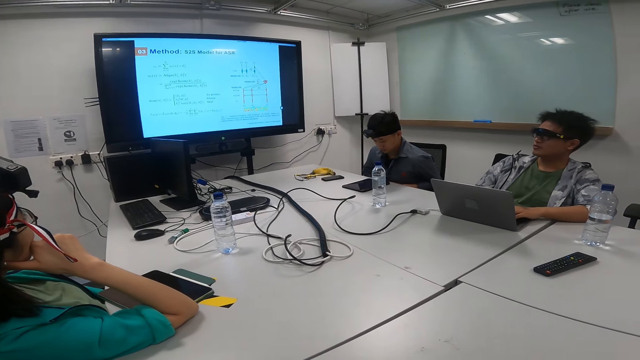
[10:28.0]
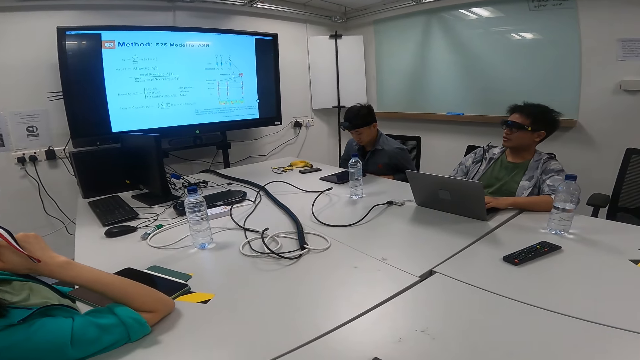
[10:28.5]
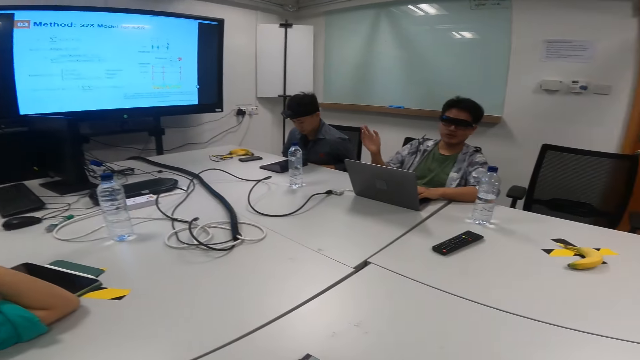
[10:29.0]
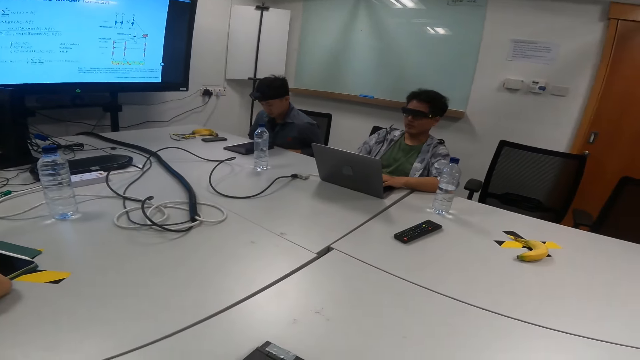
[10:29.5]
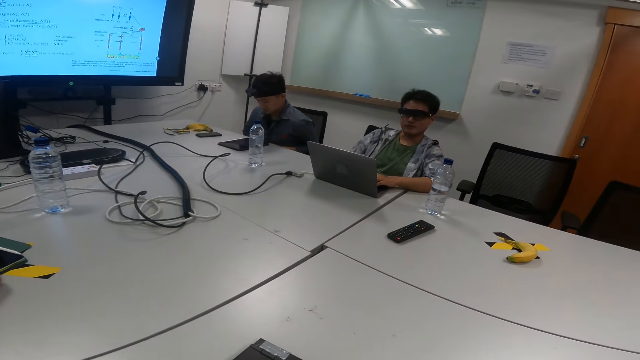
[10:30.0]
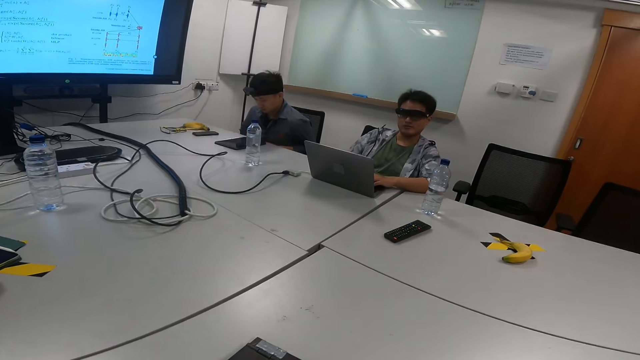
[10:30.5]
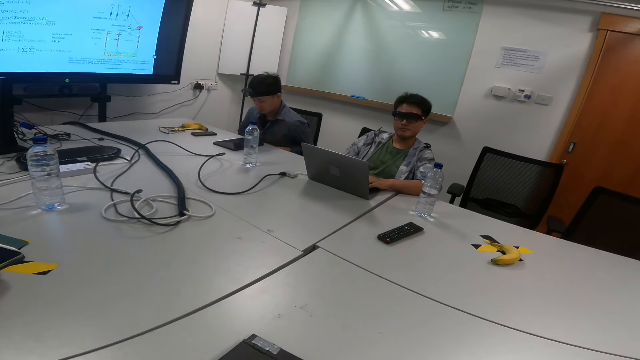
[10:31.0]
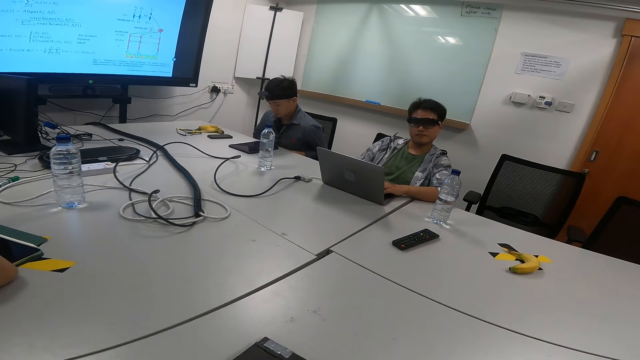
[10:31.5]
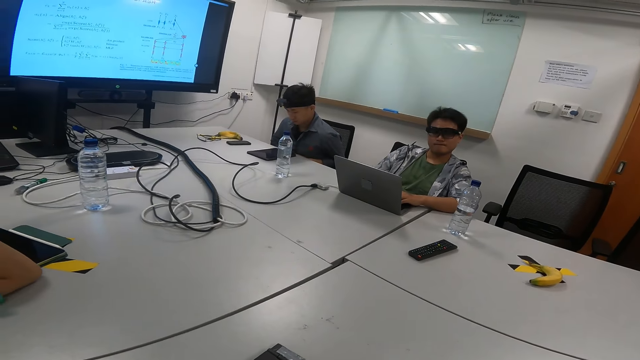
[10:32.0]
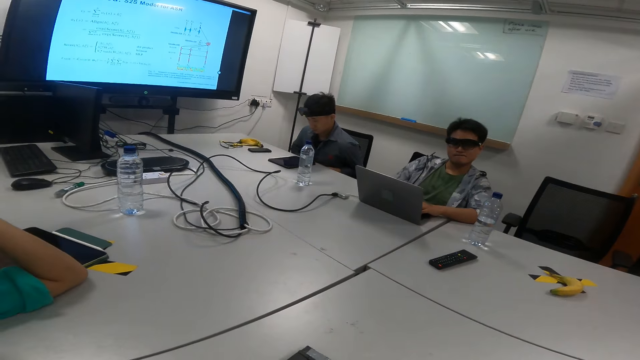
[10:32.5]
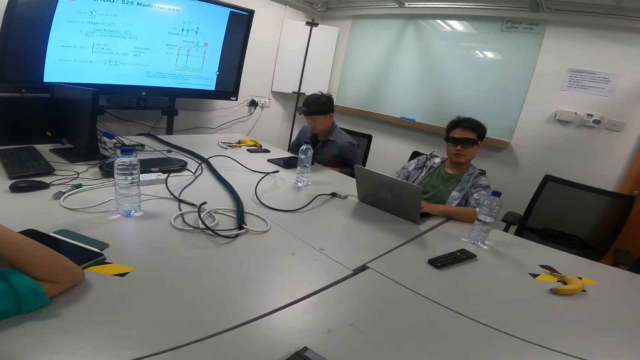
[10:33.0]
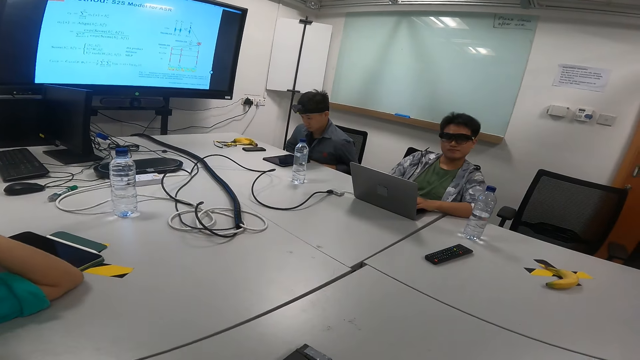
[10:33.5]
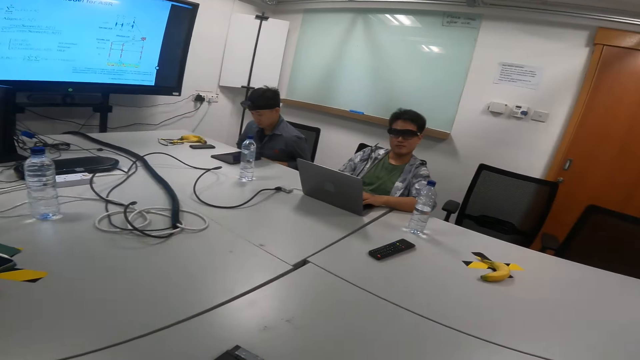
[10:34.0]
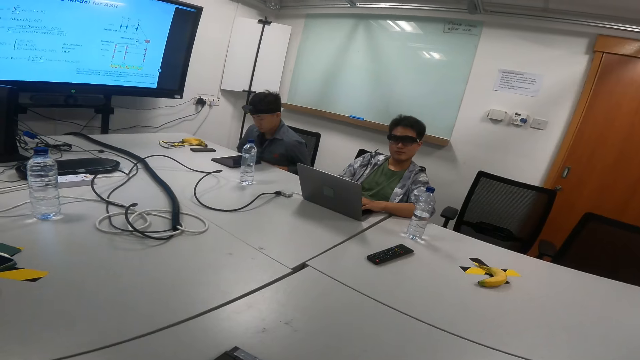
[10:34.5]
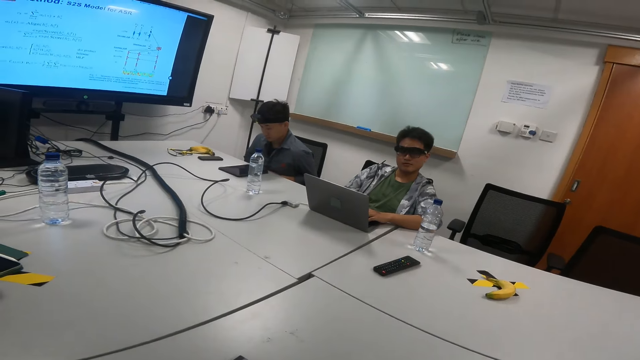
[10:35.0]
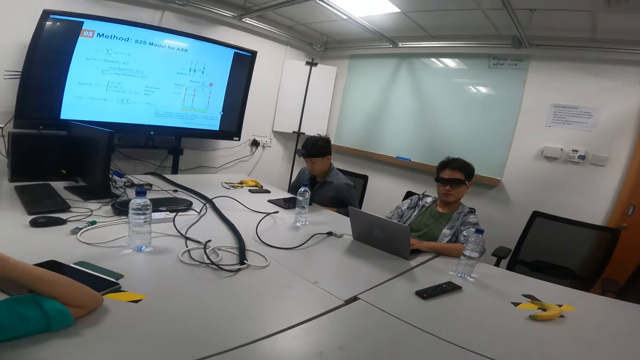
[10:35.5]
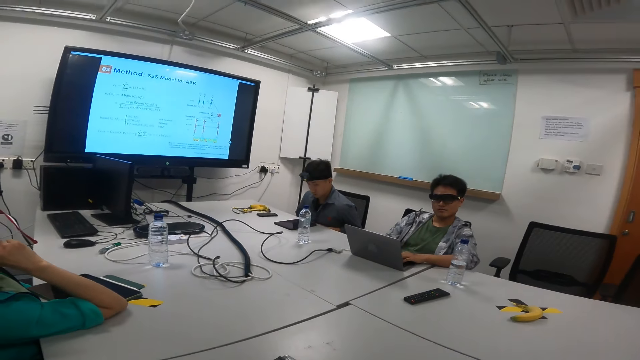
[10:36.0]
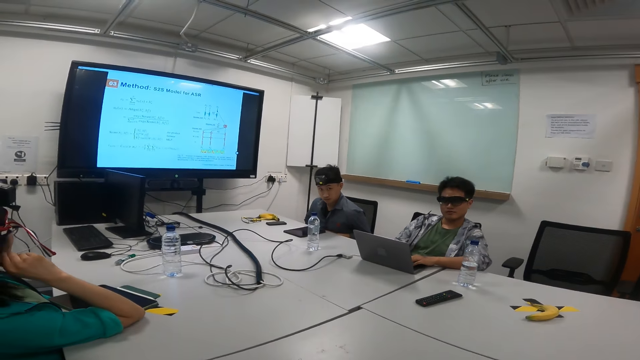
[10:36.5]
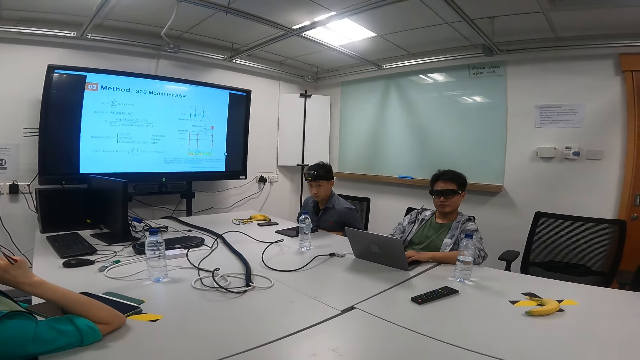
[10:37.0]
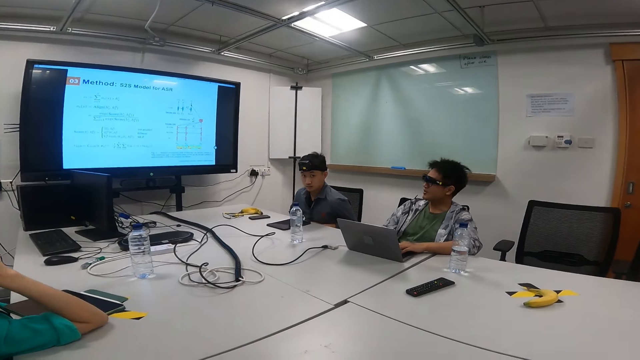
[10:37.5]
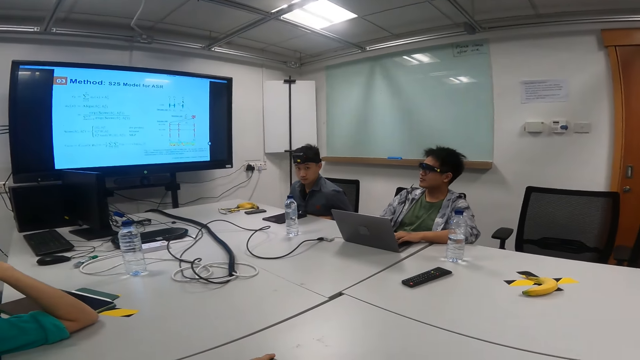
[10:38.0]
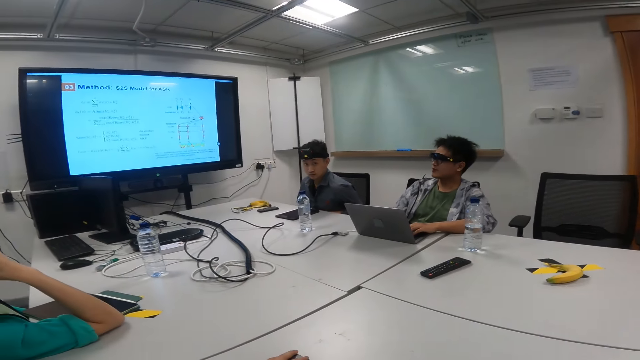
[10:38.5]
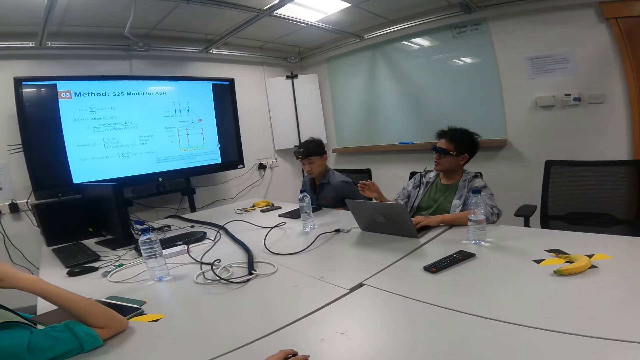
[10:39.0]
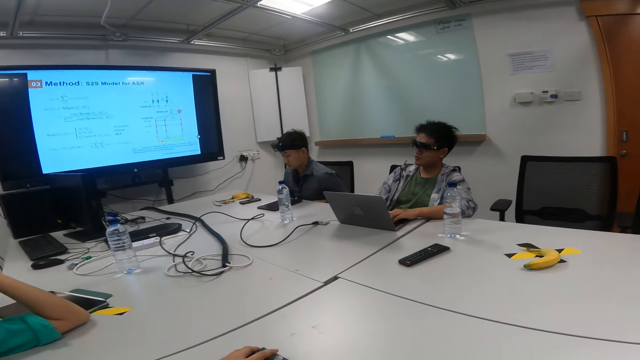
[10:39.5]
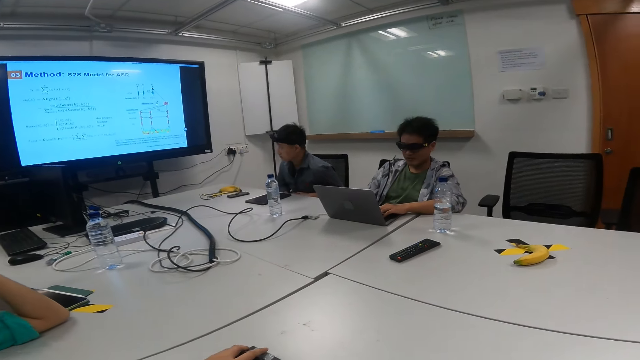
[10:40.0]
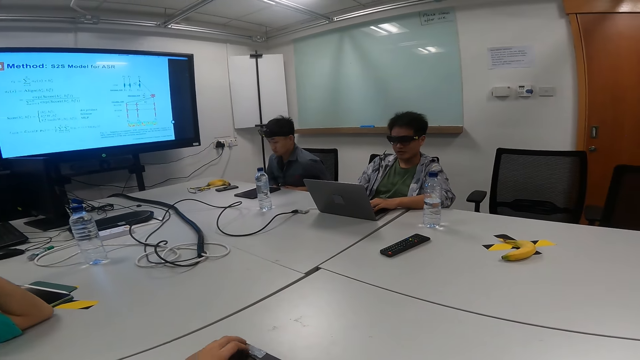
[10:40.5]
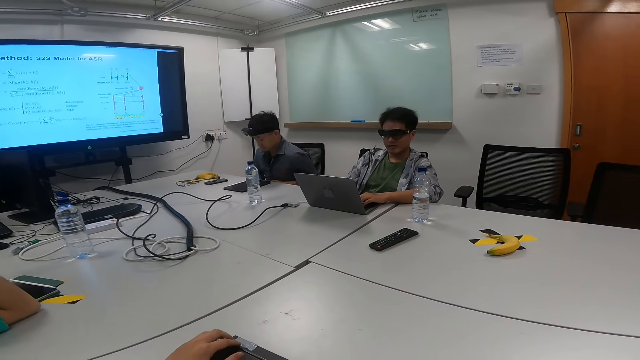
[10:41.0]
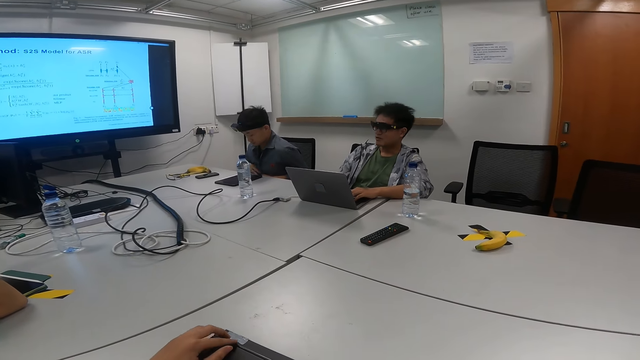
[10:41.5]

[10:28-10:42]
A man talks to the camera wearer. The camera wearer looks at the man. They talk to the man. The man talks to the camera wearer.

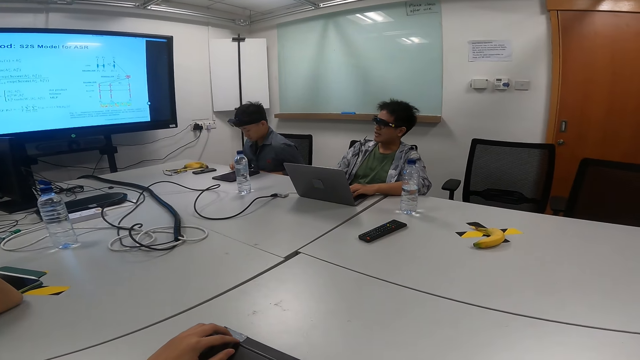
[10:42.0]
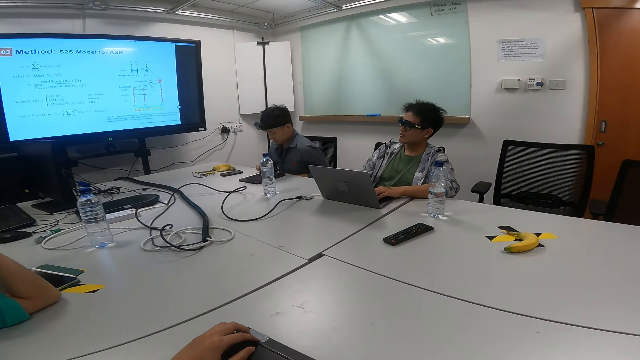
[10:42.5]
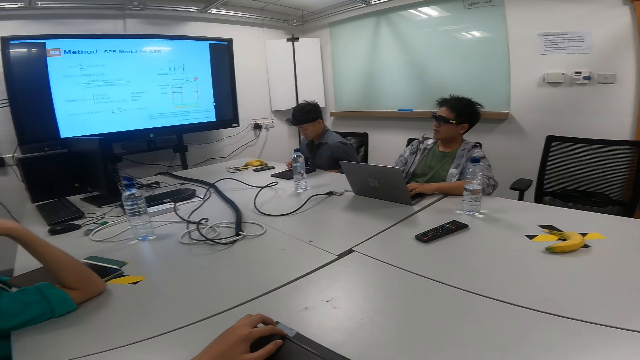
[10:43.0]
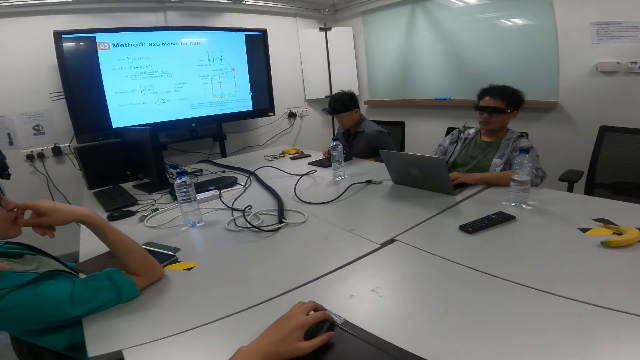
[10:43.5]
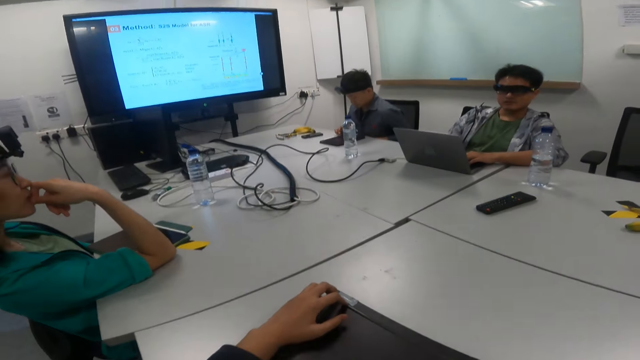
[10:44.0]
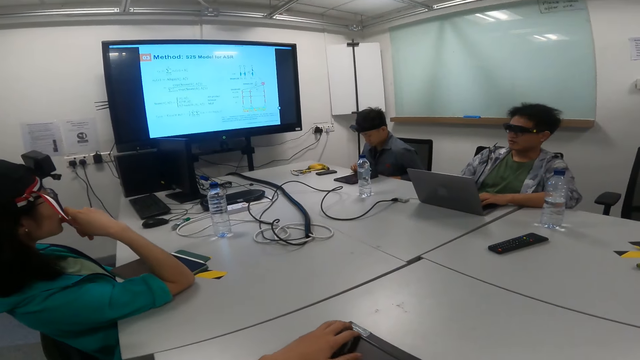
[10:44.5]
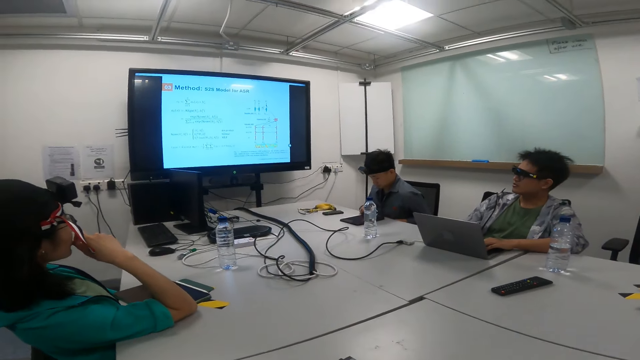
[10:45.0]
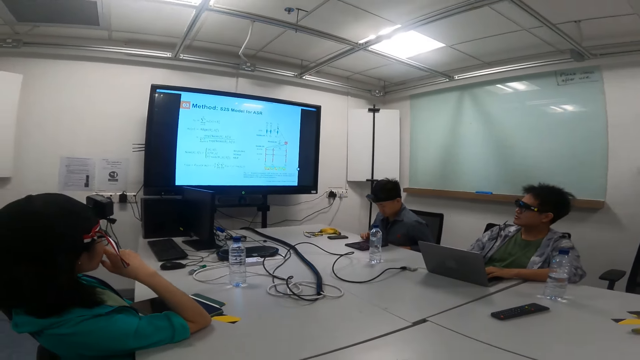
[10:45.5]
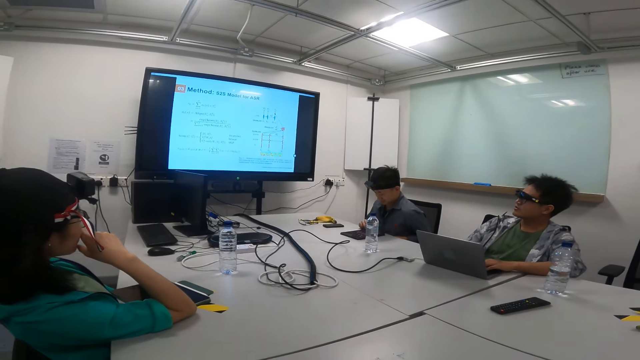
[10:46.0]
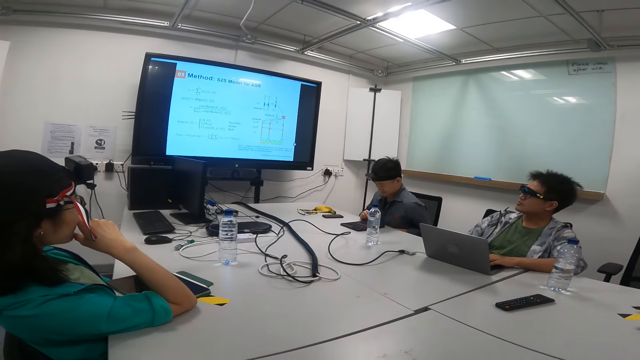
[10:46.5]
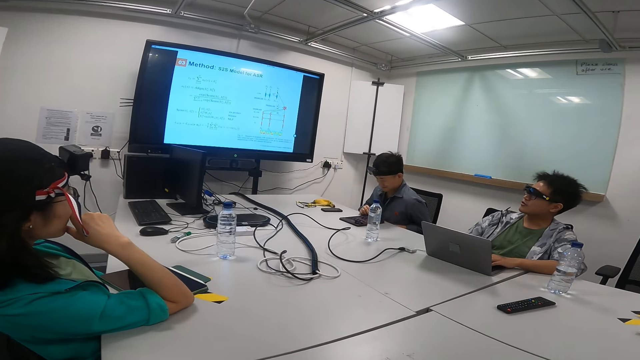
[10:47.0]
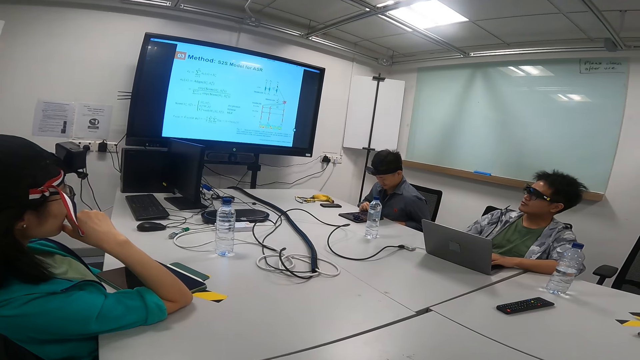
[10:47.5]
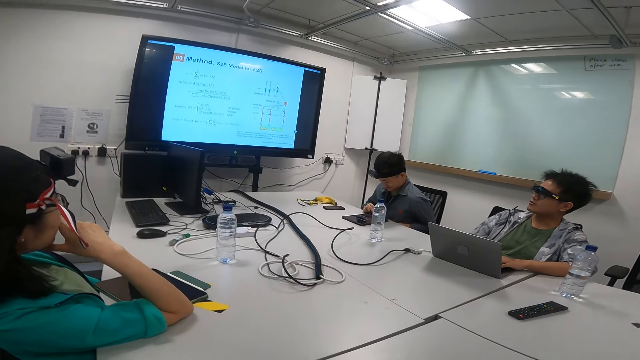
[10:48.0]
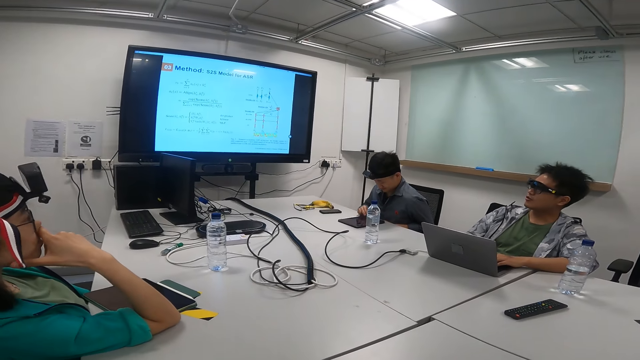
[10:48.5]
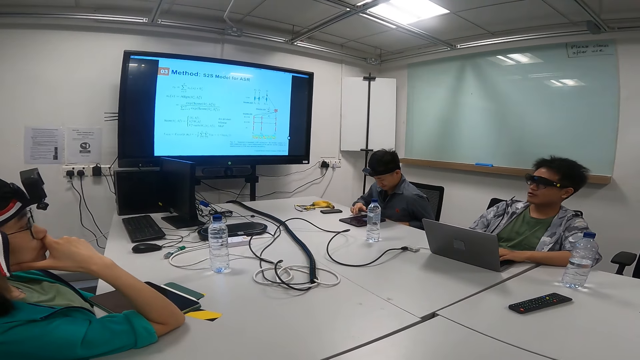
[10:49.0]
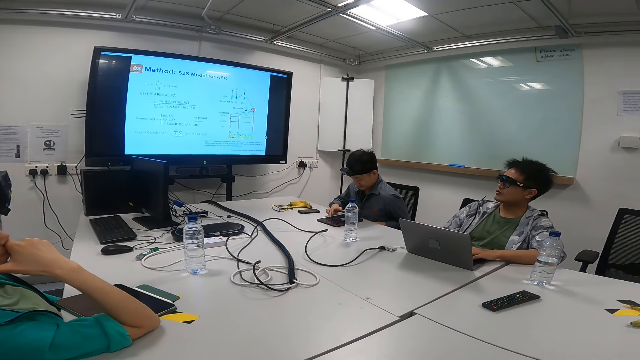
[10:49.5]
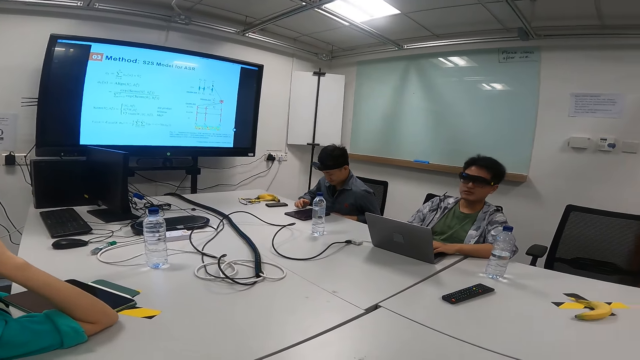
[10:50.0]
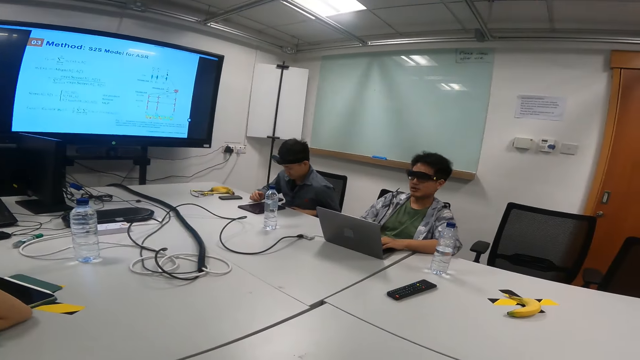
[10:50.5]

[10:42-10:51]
The camera wearer talks to a man. The man talks to the camera wearer.
